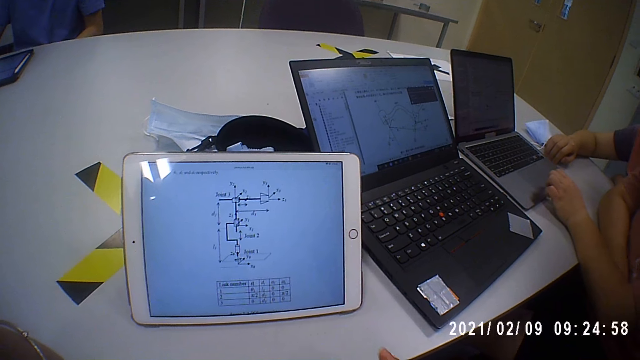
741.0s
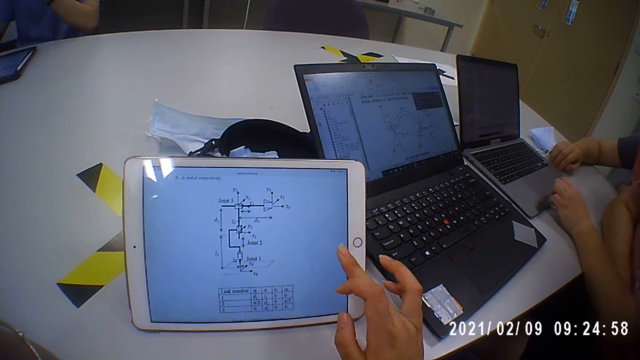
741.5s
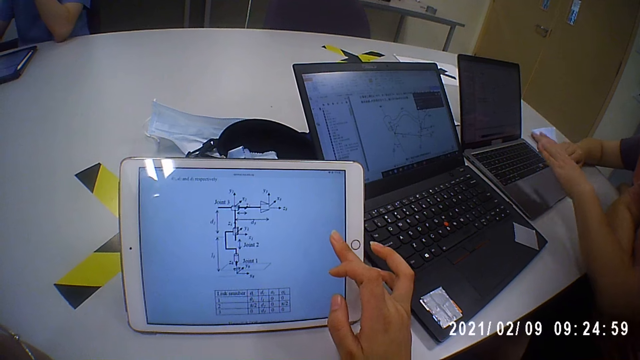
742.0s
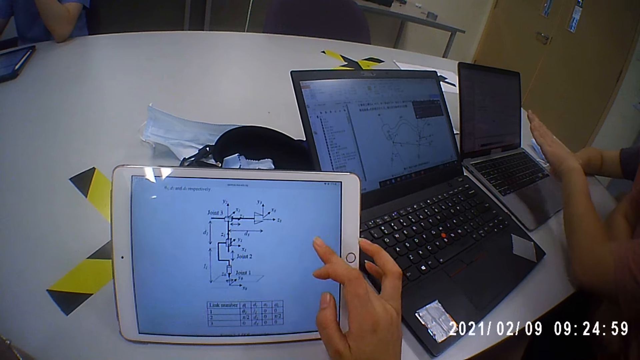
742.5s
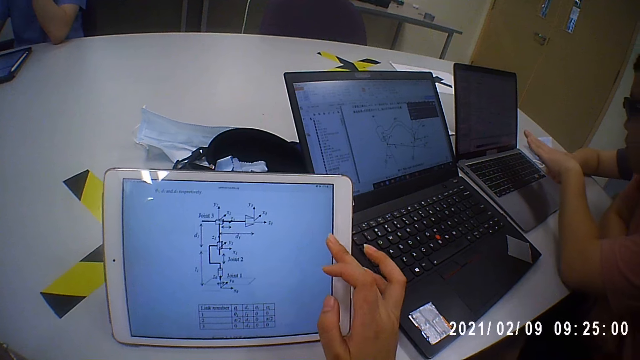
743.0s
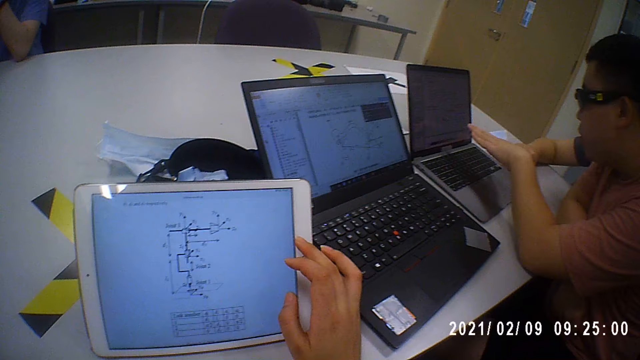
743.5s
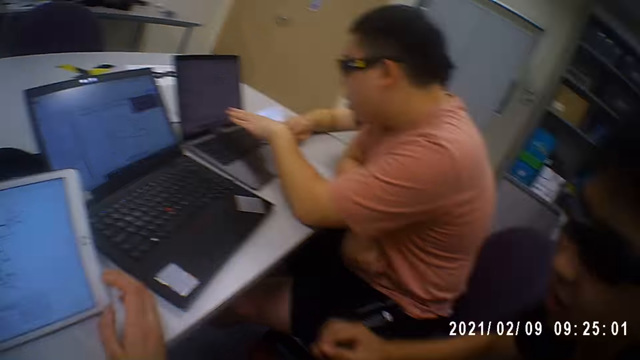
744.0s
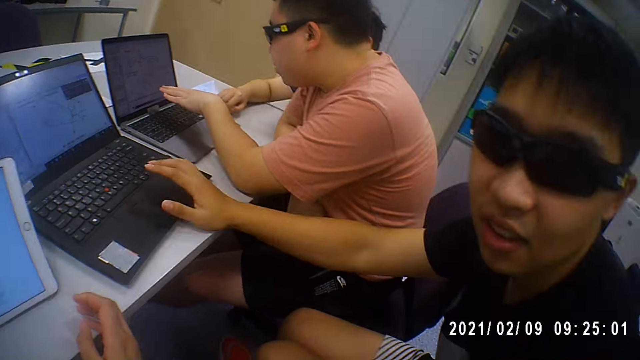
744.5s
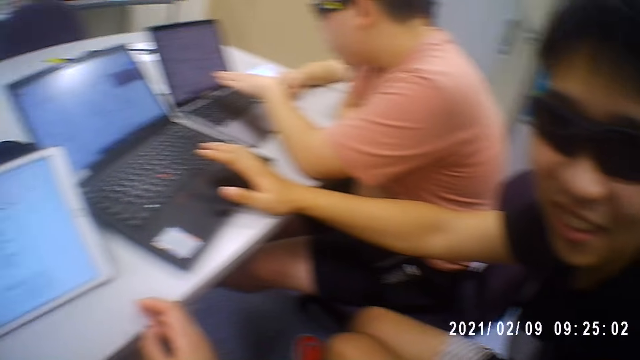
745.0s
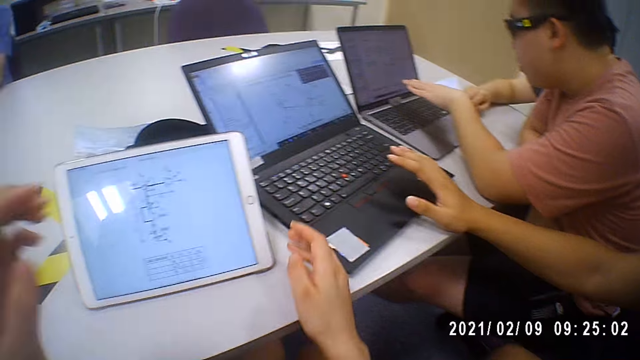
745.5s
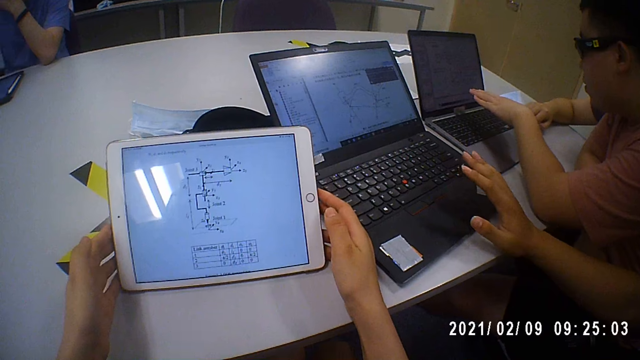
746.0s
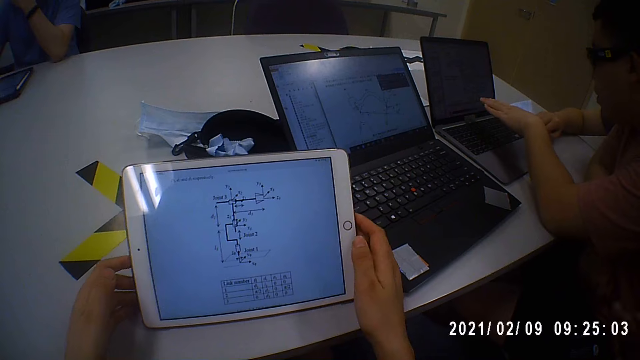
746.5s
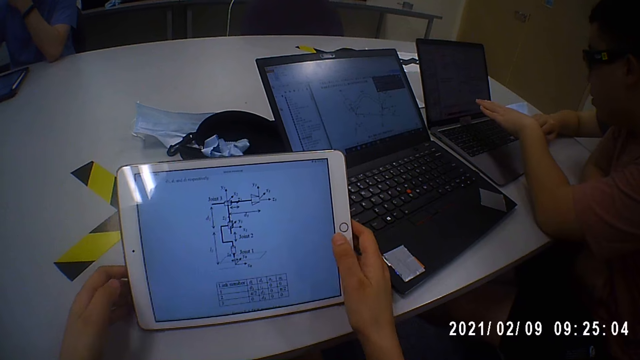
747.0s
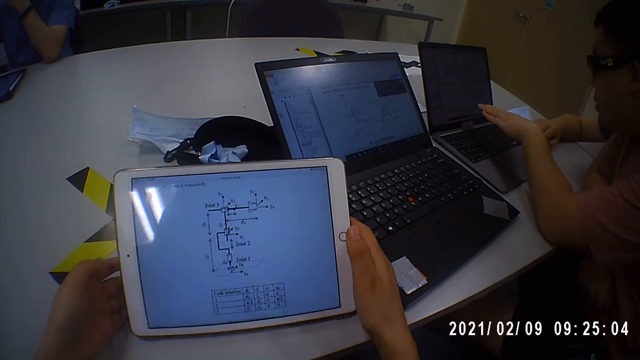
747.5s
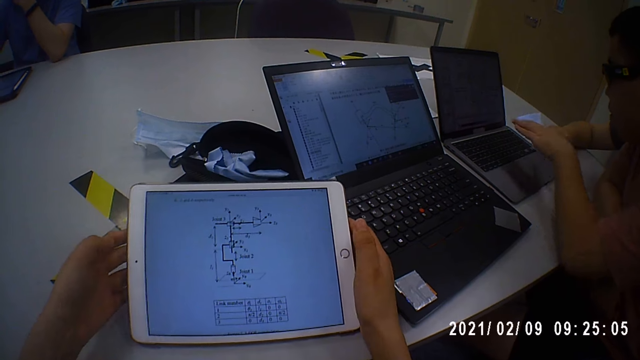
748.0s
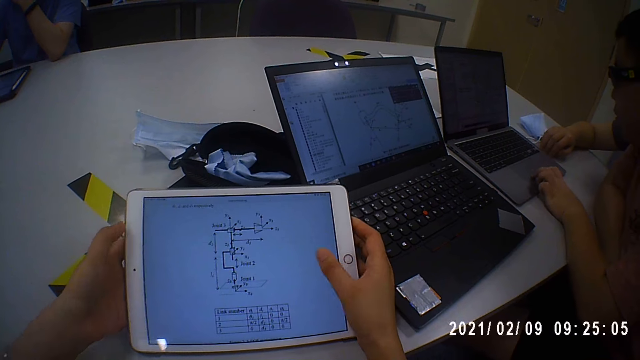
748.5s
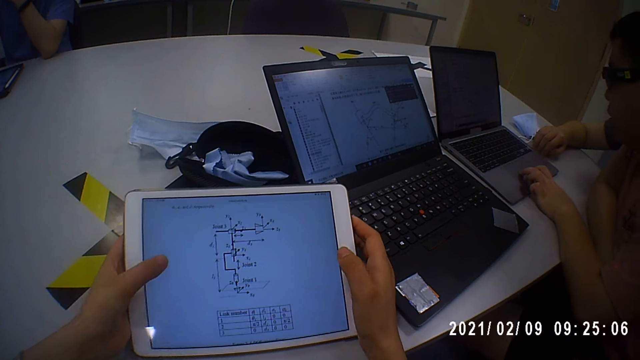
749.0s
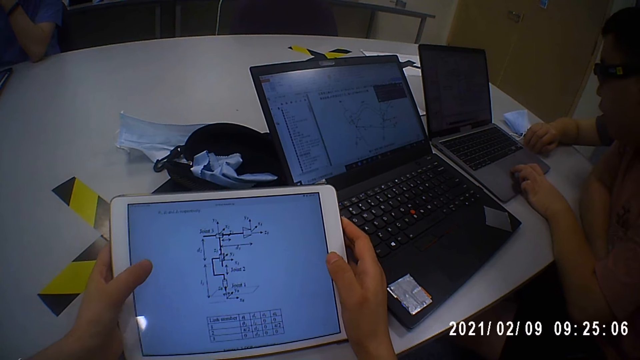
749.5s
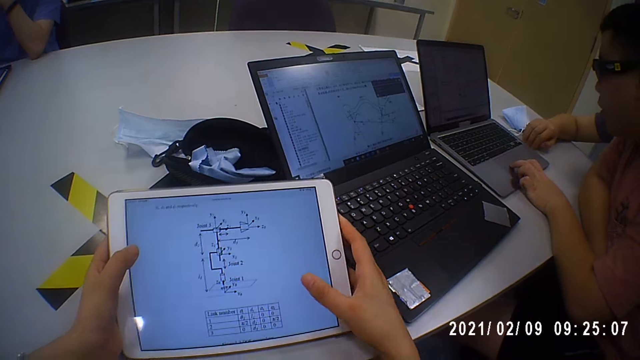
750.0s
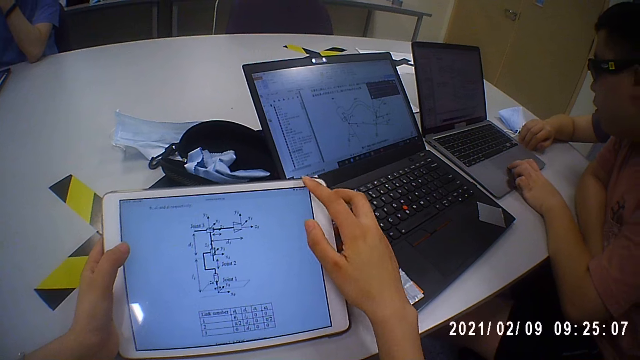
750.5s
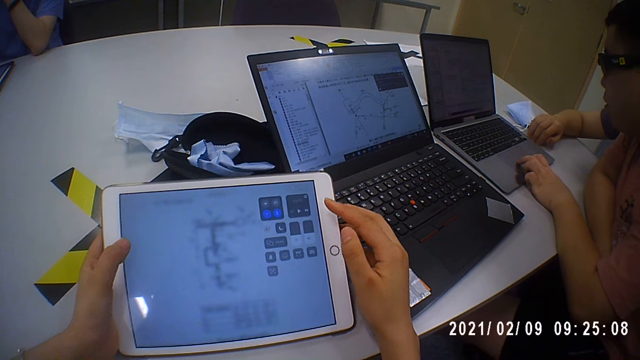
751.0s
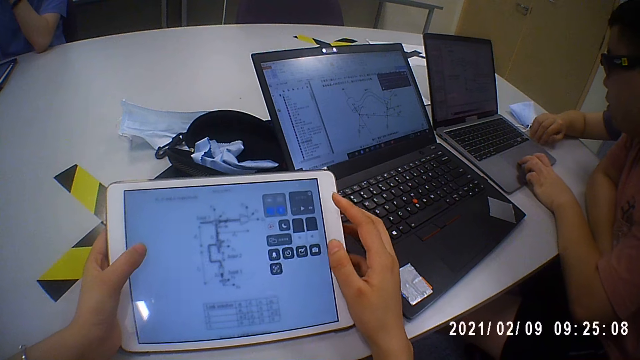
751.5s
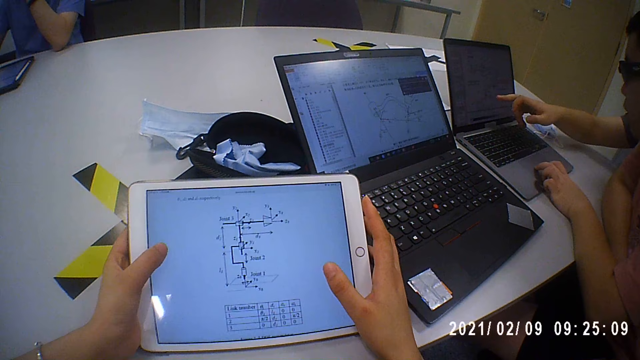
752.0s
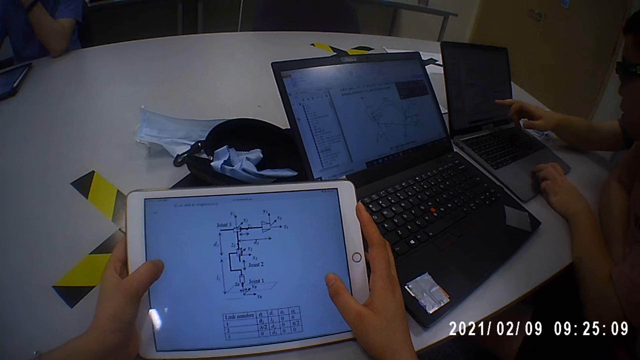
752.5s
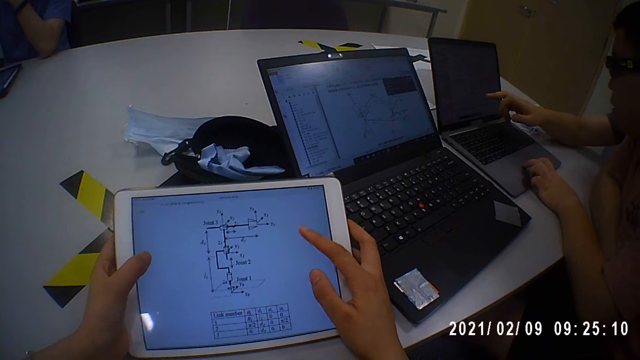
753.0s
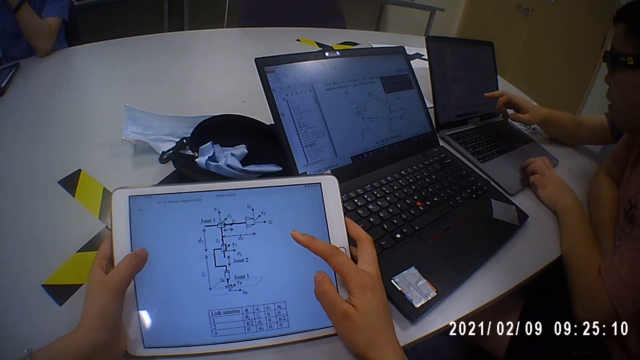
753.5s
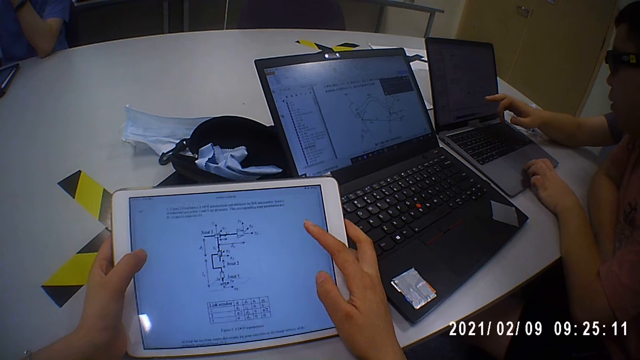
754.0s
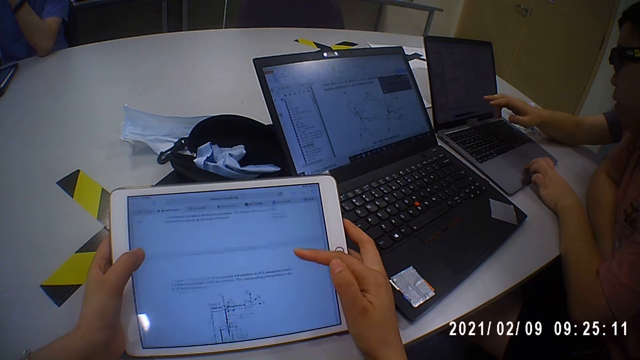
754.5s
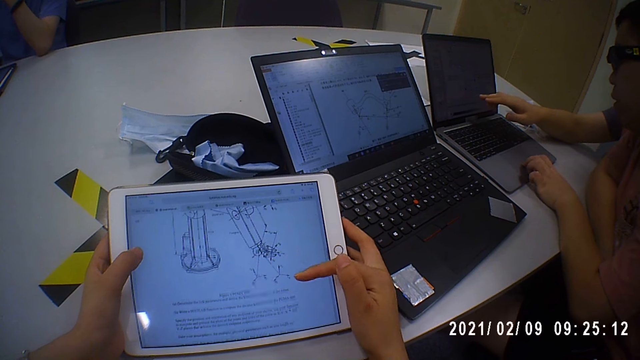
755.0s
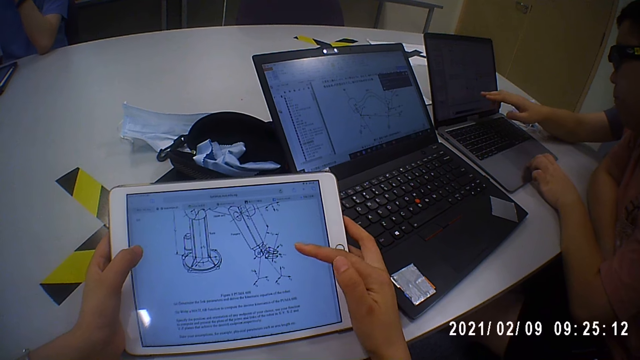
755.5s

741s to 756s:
The camera wearer touches the tablet. A man places his hand on the table. The camera wearer moves the tablet computer on the table with both hands. She lifts the tablet. Another man touches the trackpad of the laptop on the table with his left hand. The camera wearer holds the tablet computer with her left hand. She operates the tablet computer in her left hand with her right hand. The second man scrolls the laptop. The camera wearer scrolls the tablet. She holds the tablet computer with both hands. A third man points at the laptop. The camera wearer operates the tablet computer with her right hand.

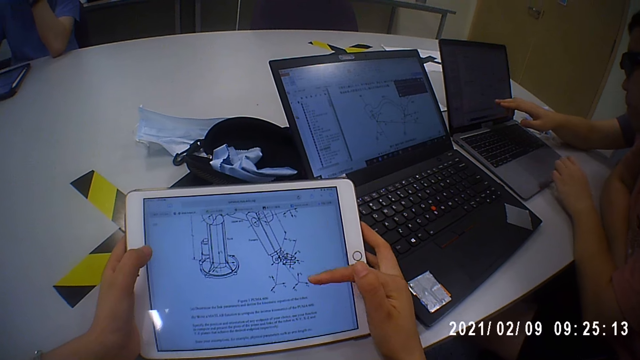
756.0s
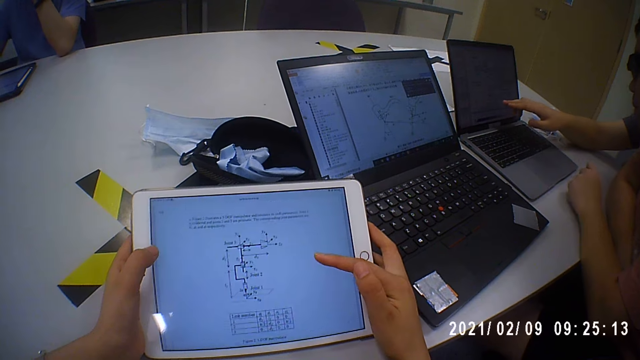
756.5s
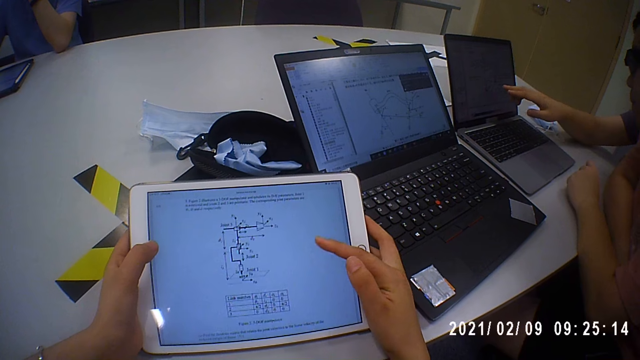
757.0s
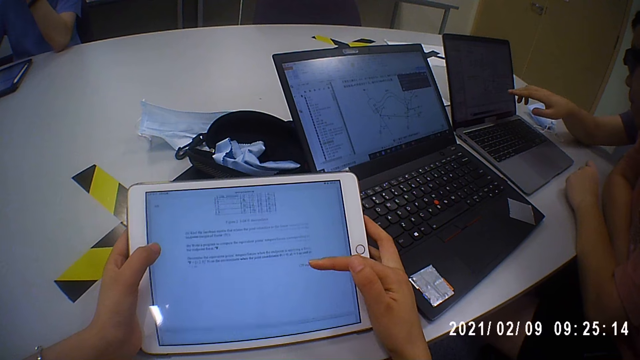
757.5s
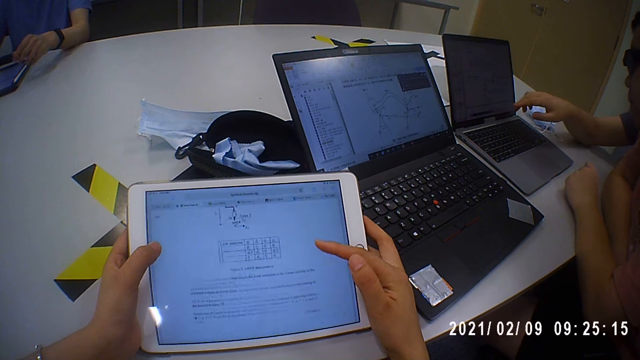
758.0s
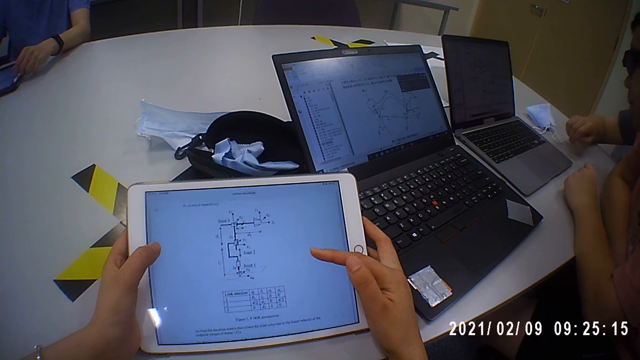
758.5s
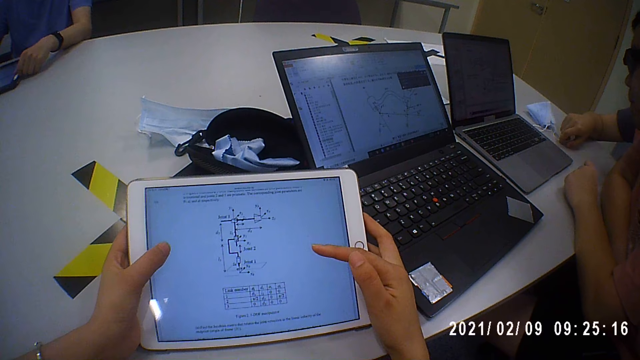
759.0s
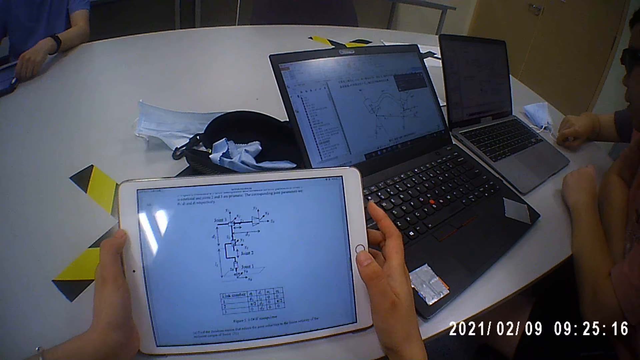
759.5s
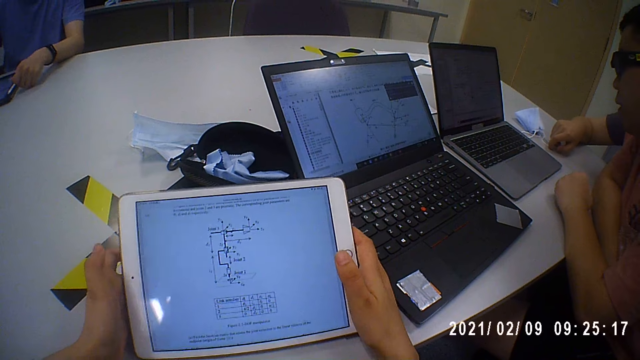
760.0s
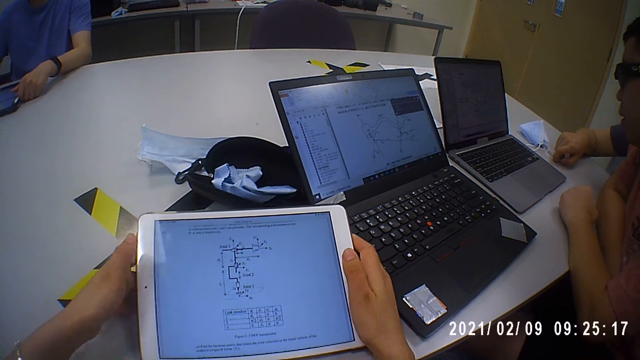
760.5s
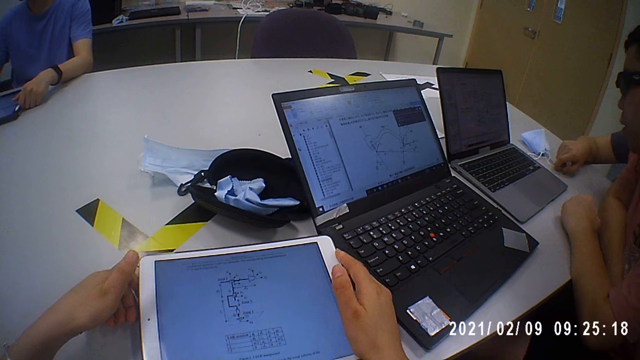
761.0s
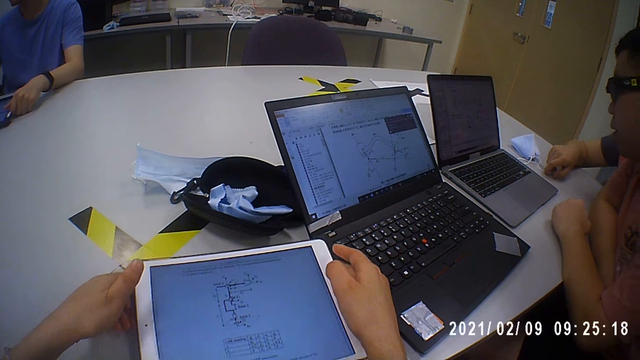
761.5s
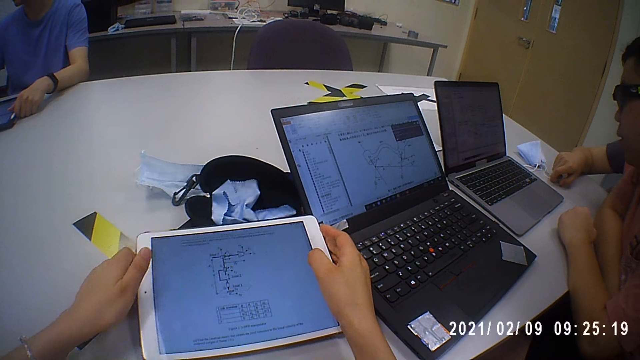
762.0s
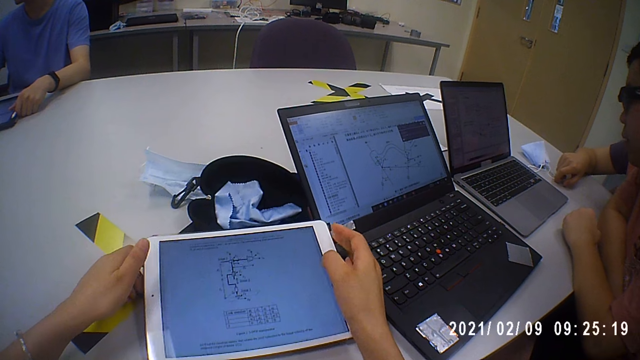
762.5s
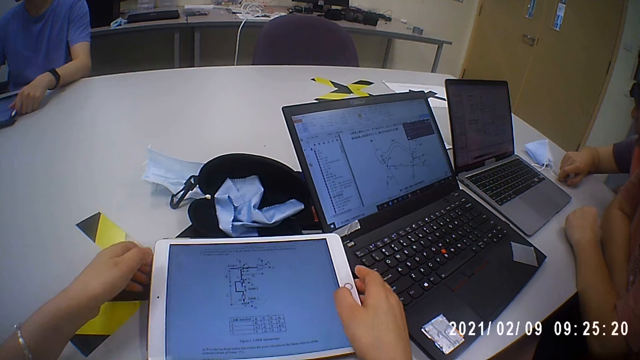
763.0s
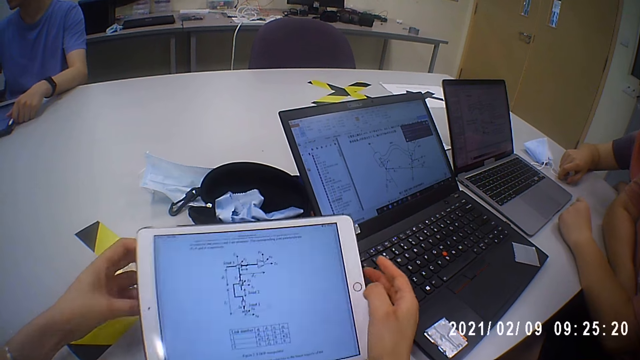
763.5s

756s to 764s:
The camera wearer scrolls the tablet. She moves the tablet computer on the table with both hands. She drops the tablet on the table.
